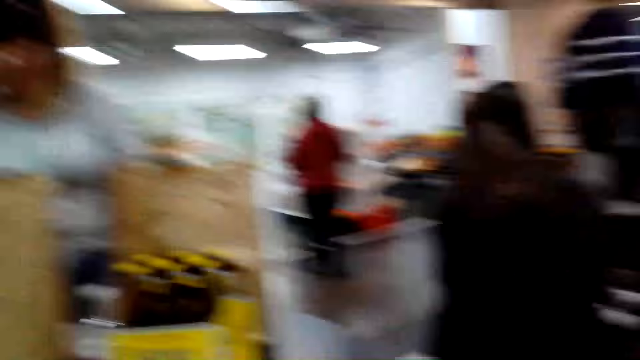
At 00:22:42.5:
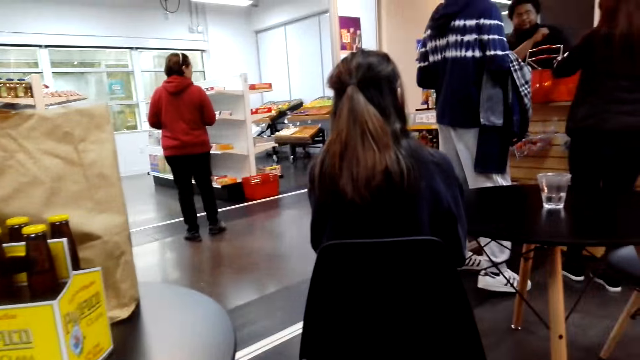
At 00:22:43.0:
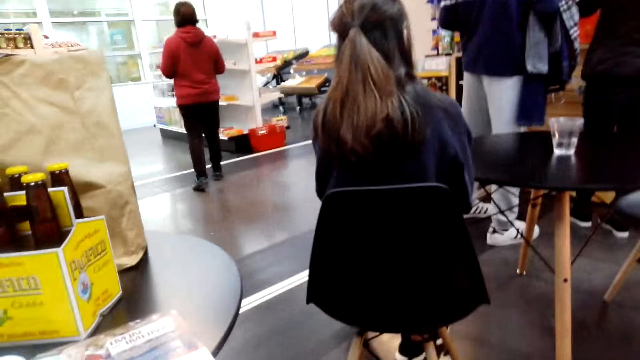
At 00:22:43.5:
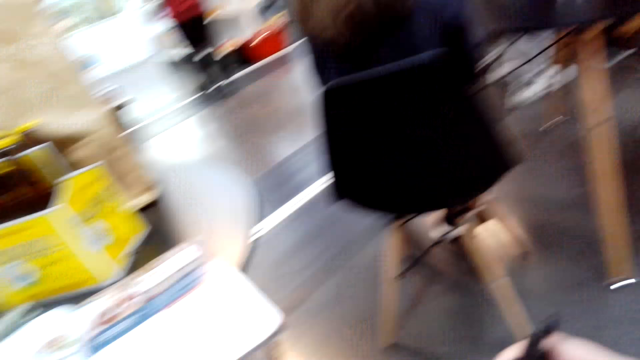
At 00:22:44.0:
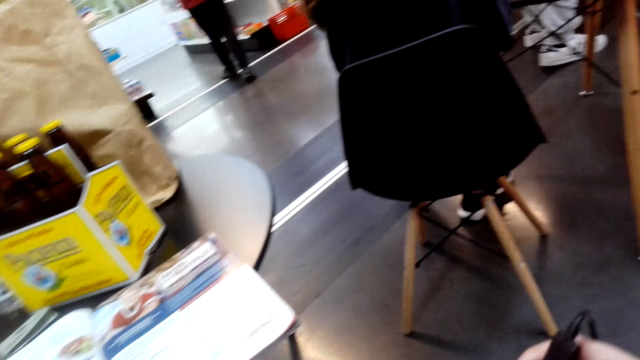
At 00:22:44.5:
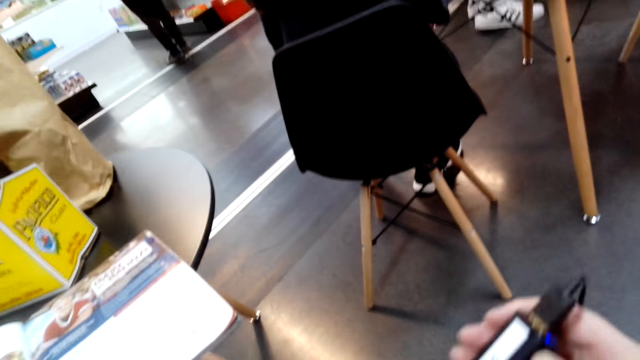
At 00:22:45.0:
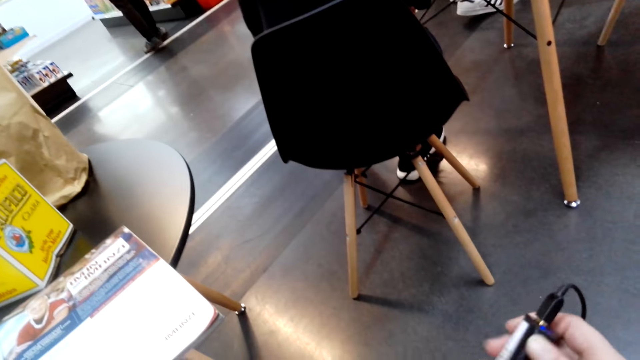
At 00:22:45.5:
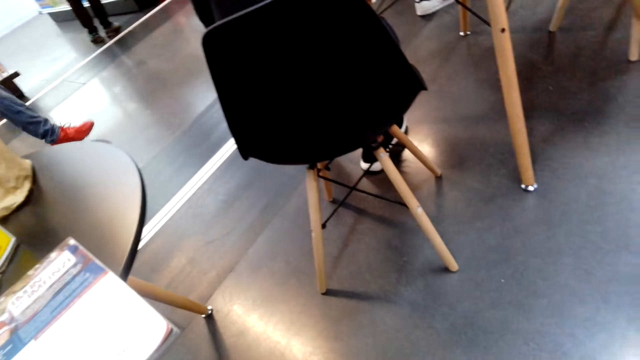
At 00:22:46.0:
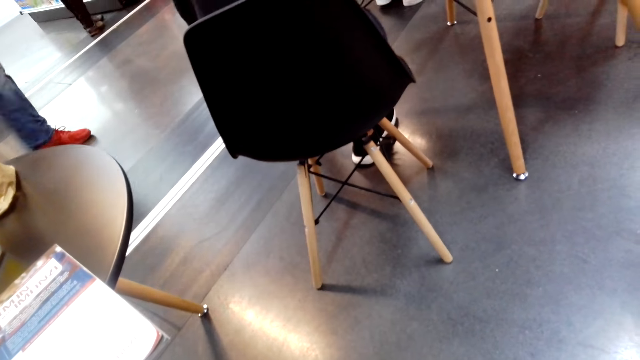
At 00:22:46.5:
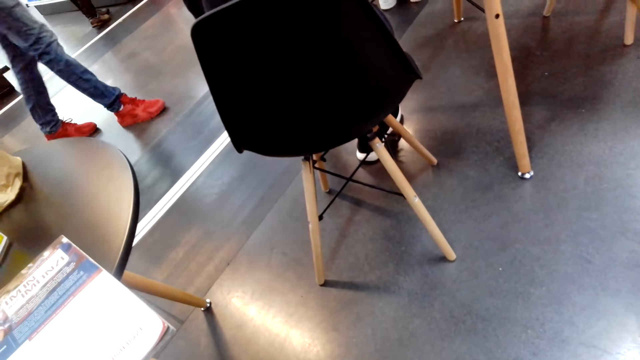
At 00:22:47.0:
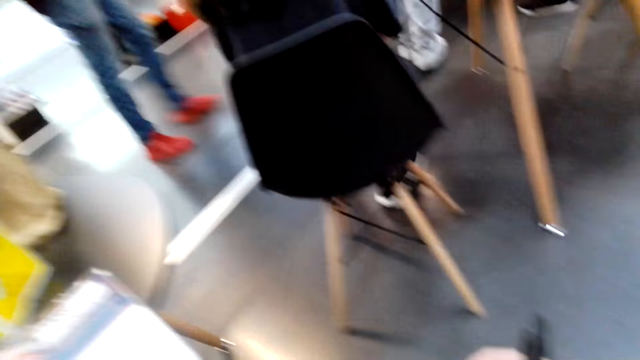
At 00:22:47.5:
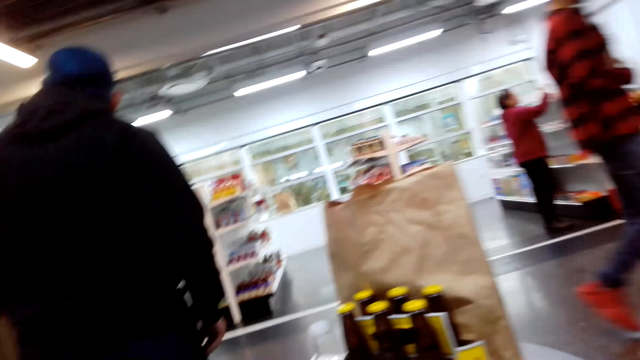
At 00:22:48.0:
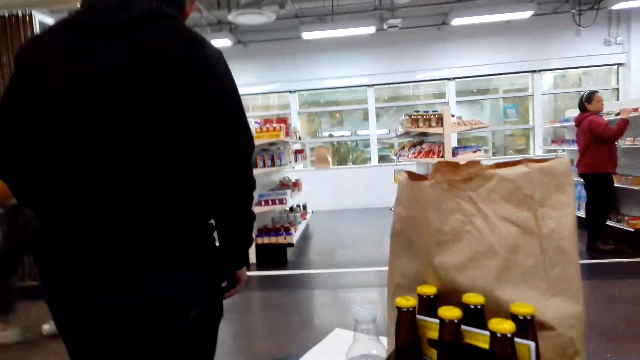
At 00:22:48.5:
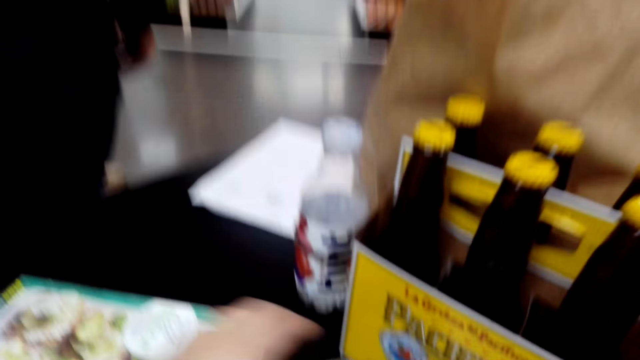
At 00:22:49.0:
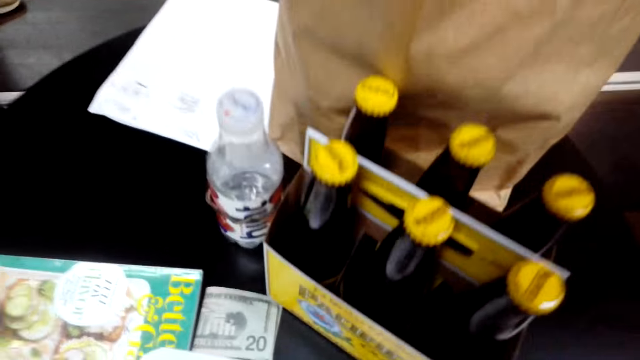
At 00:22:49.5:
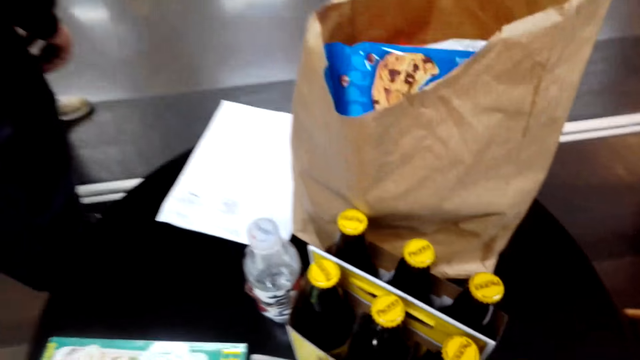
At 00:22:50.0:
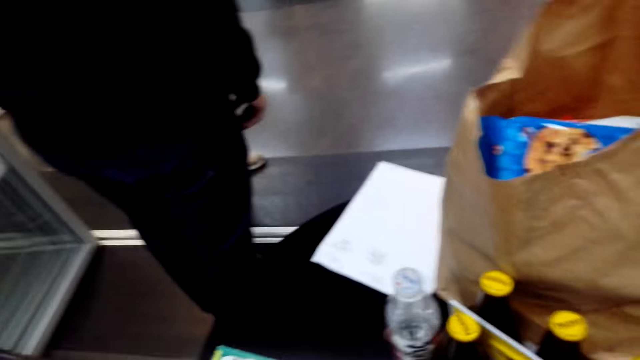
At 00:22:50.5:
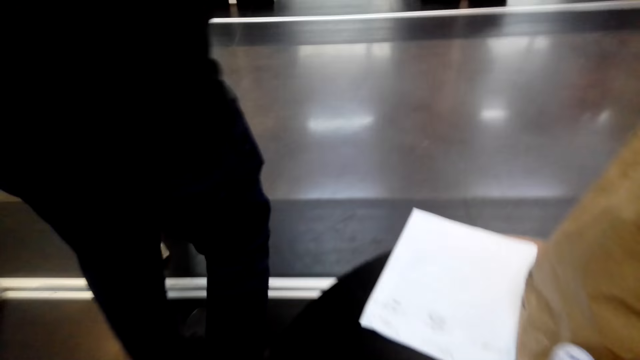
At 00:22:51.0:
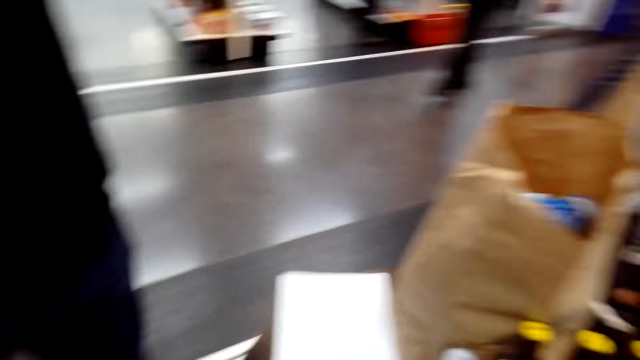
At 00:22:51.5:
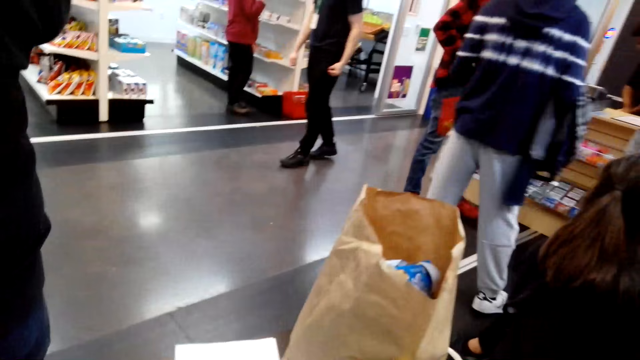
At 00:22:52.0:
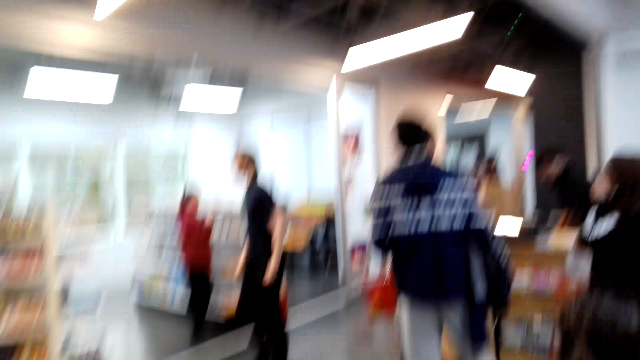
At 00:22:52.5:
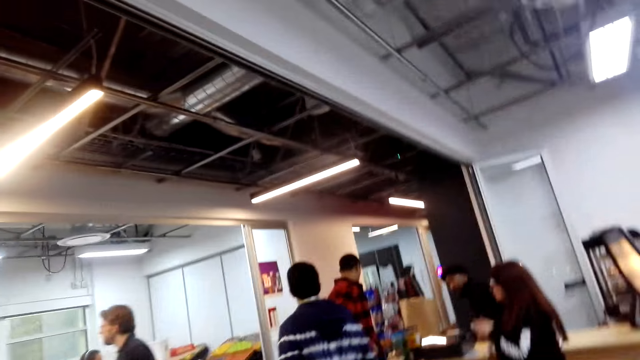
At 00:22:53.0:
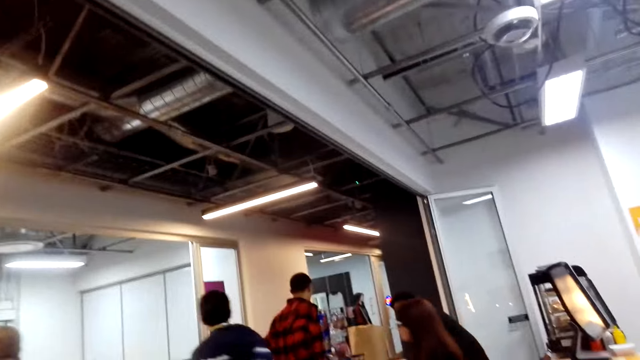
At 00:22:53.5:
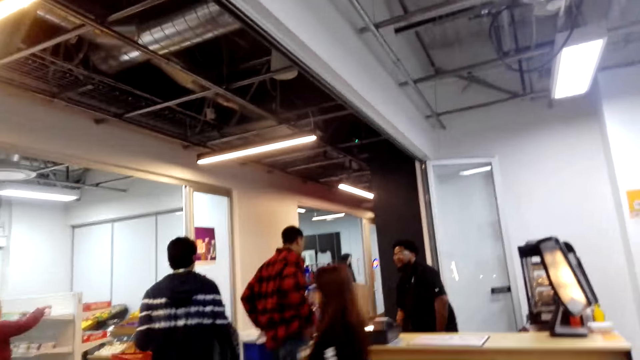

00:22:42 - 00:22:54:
The camera wearer looks around. They hold a cable. They pull money on the table. They get up. They look around.

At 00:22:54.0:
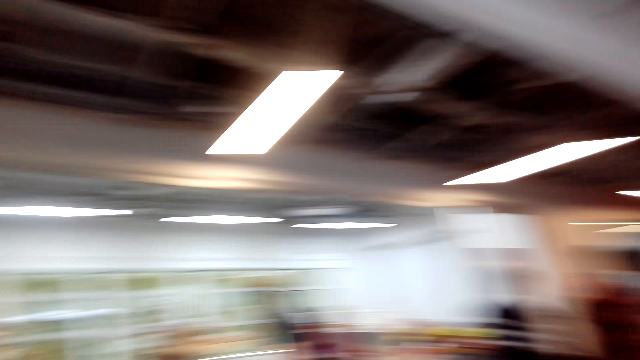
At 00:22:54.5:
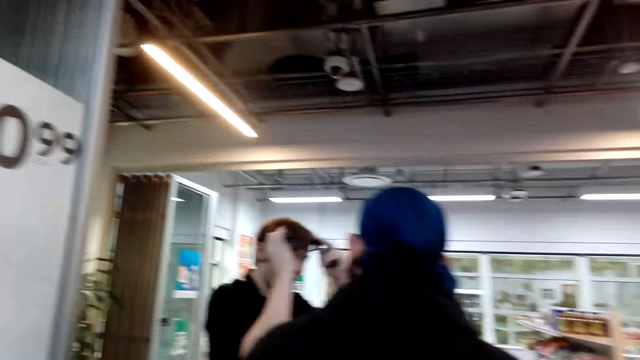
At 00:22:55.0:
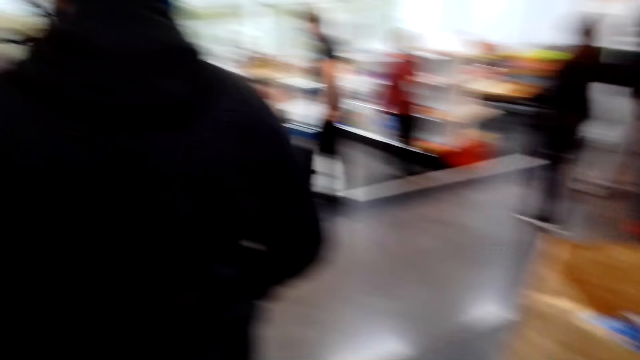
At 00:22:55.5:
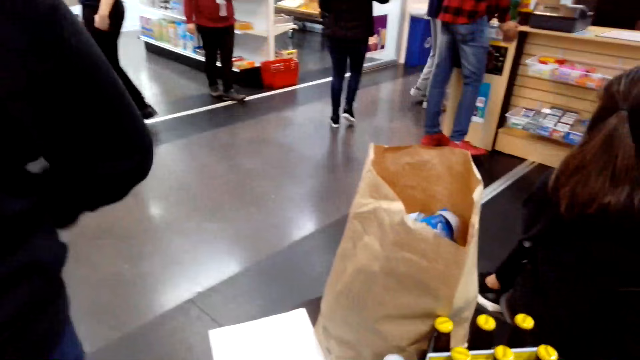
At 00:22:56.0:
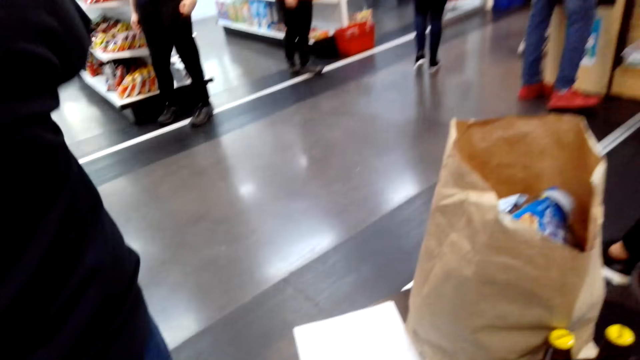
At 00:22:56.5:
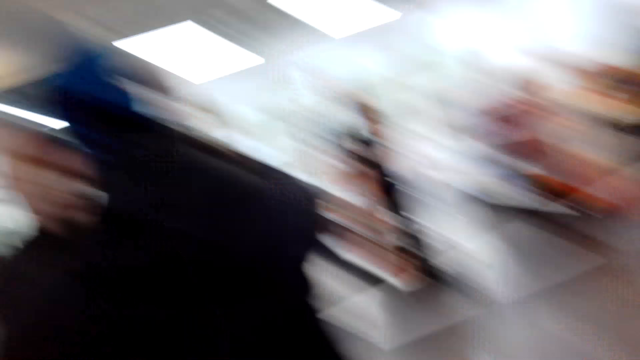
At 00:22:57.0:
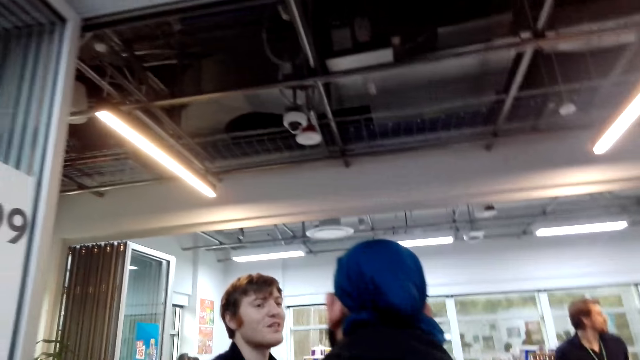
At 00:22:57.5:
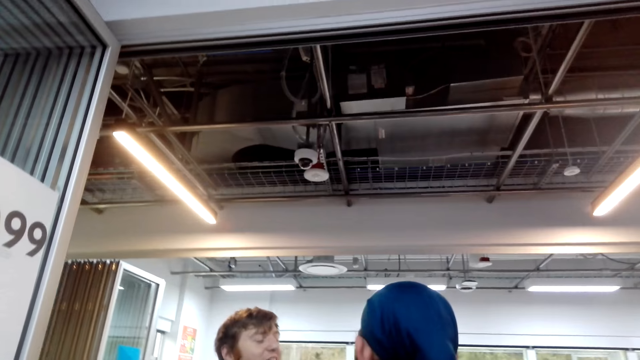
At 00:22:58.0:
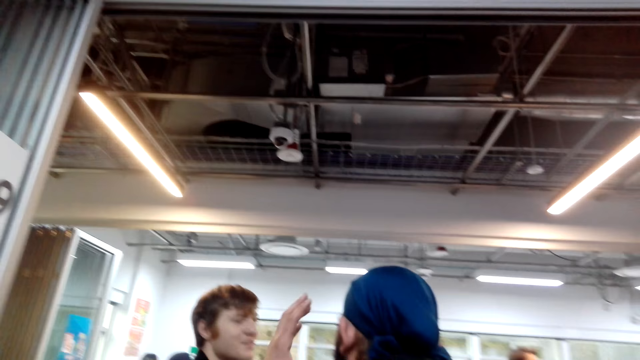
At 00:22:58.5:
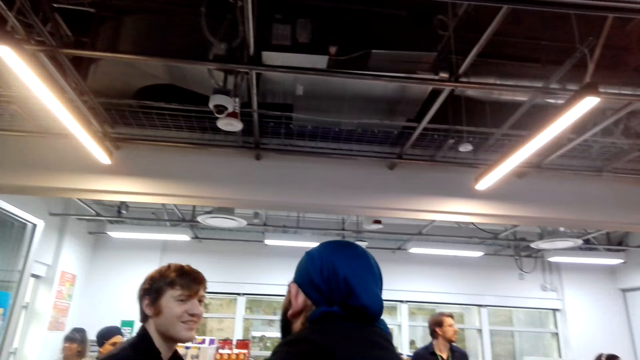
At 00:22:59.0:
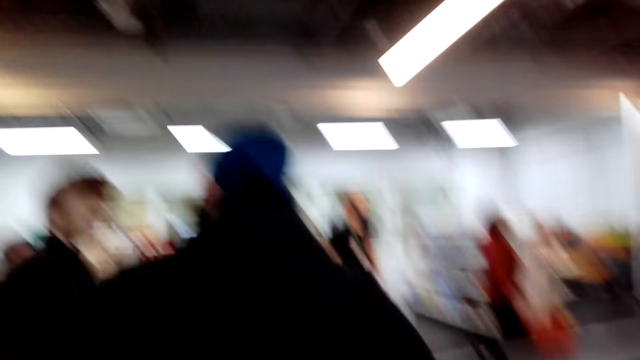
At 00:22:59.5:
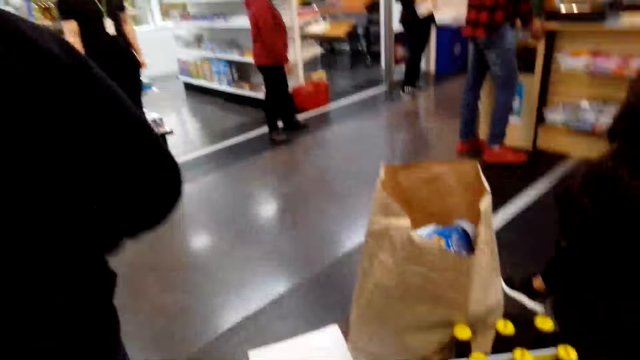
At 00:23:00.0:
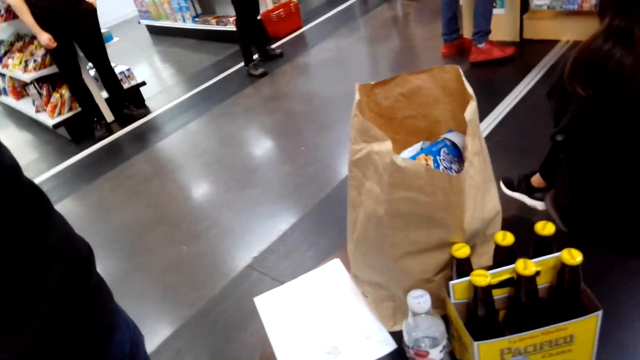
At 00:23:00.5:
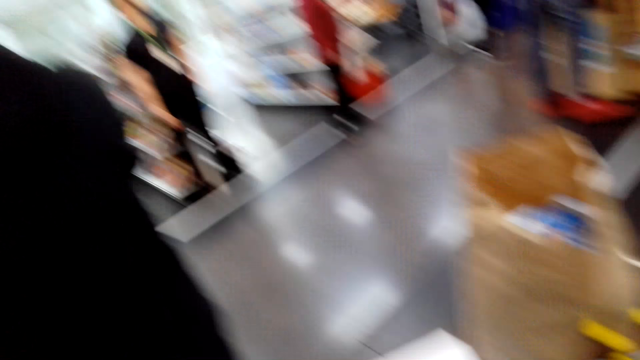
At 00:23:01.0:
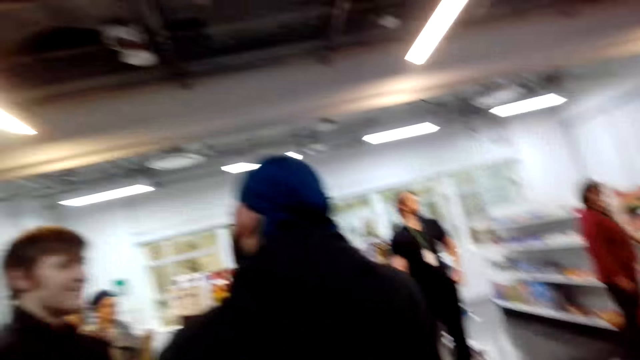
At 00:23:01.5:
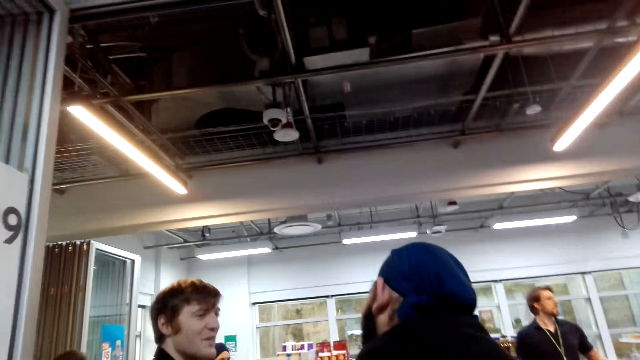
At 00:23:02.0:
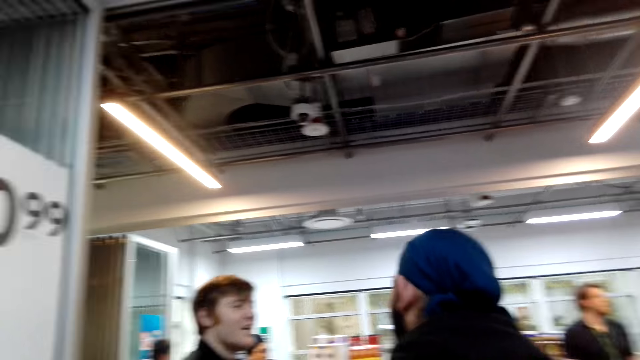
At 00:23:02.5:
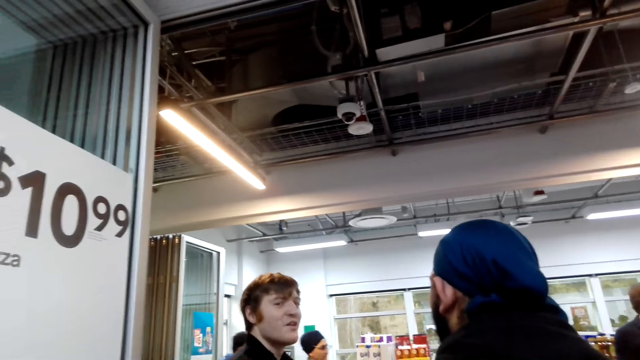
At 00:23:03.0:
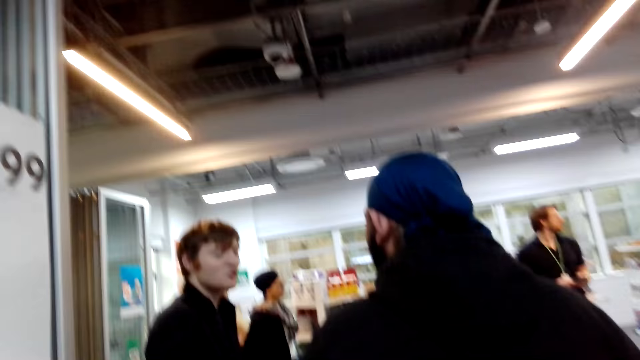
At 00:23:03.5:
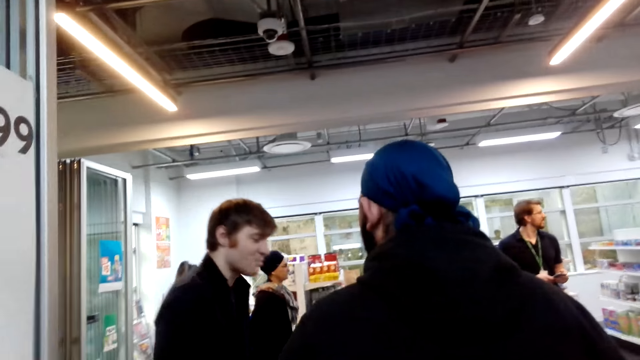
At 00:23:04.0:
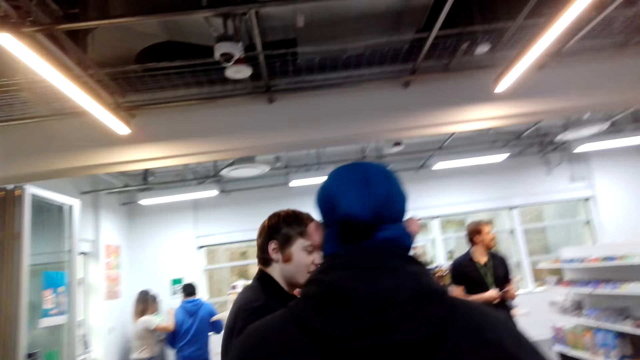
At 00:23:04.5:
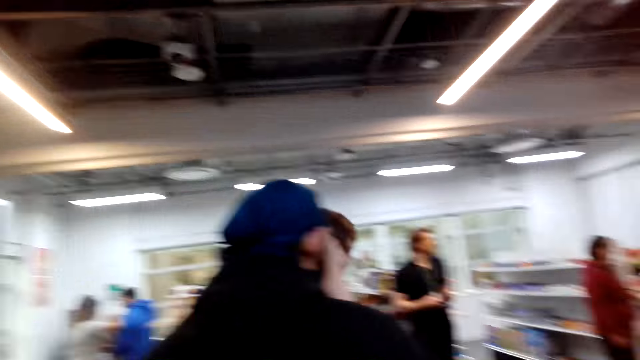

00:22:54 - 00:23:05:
A man removes the goggles from his face. The camera wearer stares around. The man converses with another man. The camera wearer looks around. The first man speaks to the other man.
